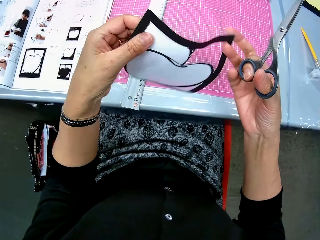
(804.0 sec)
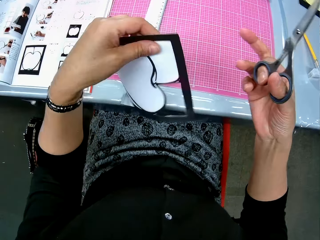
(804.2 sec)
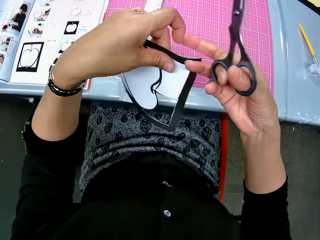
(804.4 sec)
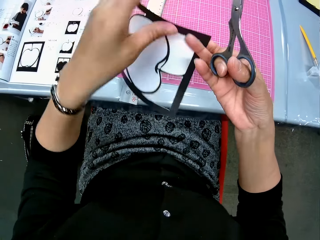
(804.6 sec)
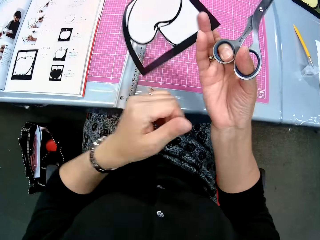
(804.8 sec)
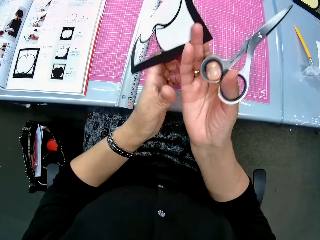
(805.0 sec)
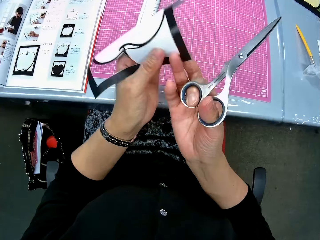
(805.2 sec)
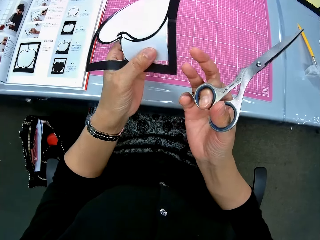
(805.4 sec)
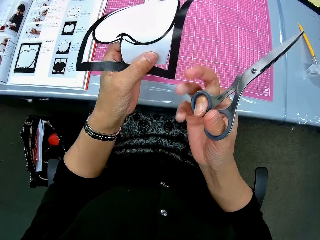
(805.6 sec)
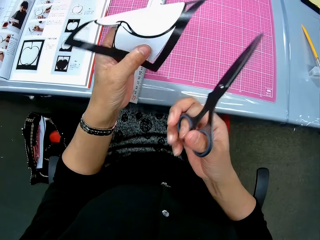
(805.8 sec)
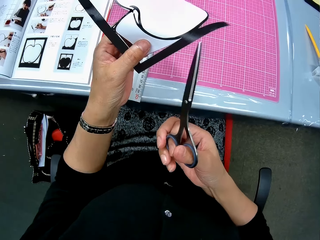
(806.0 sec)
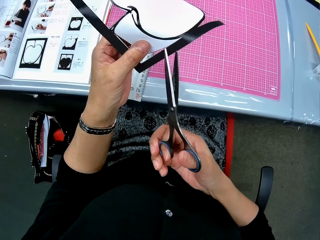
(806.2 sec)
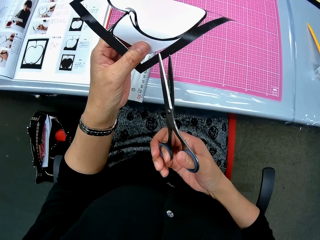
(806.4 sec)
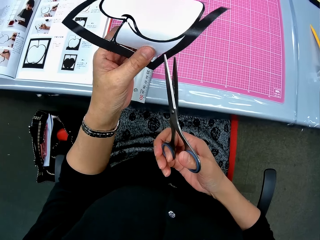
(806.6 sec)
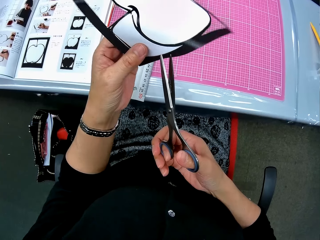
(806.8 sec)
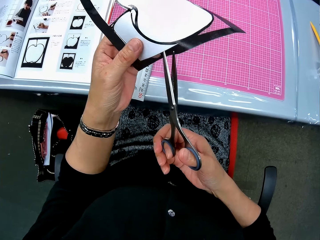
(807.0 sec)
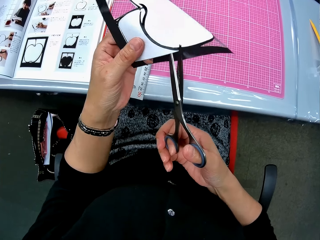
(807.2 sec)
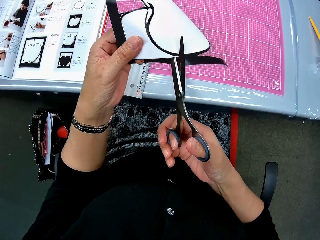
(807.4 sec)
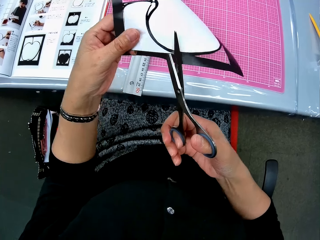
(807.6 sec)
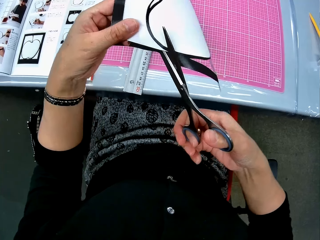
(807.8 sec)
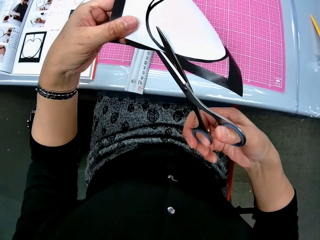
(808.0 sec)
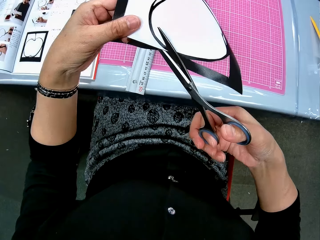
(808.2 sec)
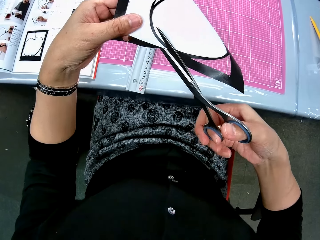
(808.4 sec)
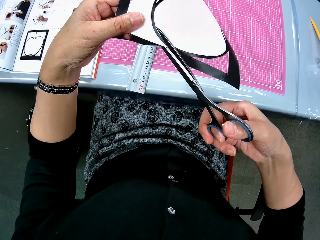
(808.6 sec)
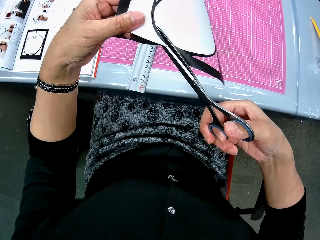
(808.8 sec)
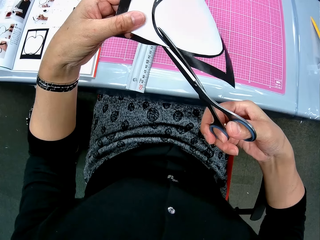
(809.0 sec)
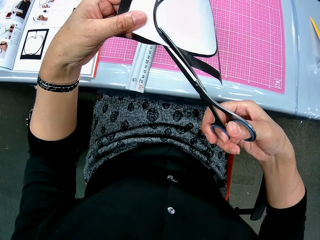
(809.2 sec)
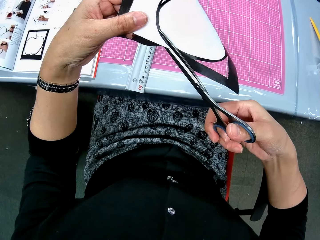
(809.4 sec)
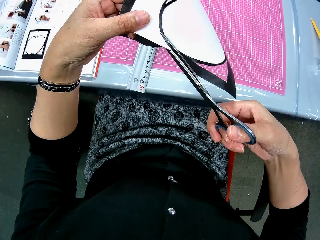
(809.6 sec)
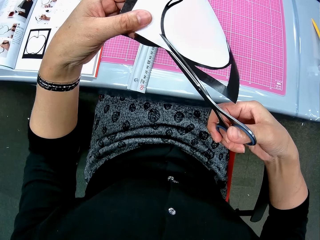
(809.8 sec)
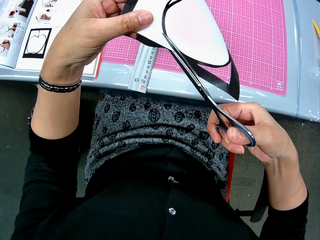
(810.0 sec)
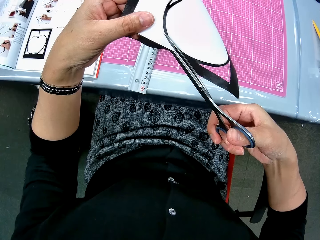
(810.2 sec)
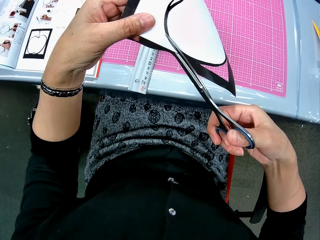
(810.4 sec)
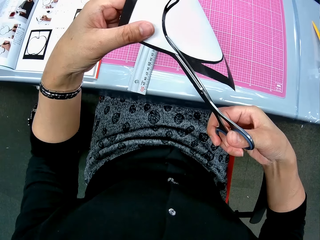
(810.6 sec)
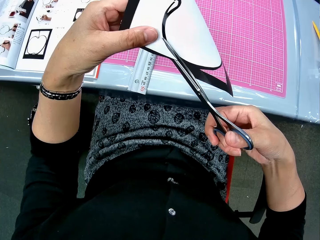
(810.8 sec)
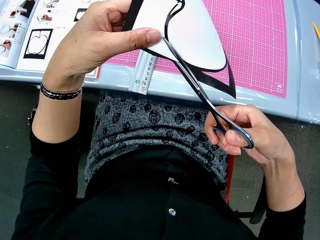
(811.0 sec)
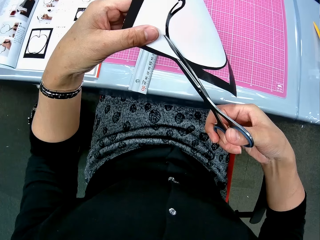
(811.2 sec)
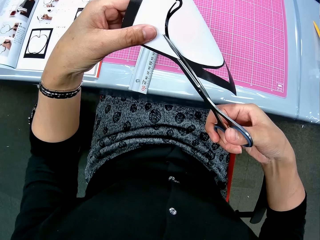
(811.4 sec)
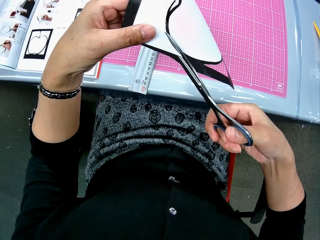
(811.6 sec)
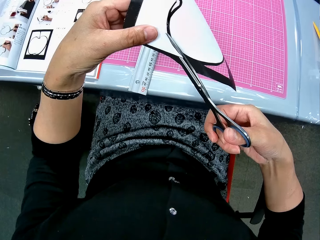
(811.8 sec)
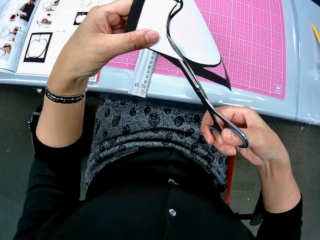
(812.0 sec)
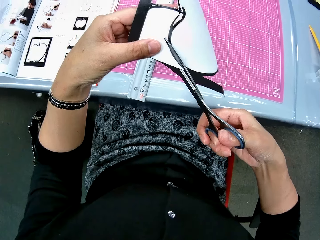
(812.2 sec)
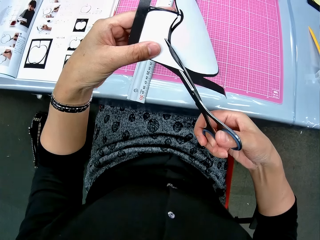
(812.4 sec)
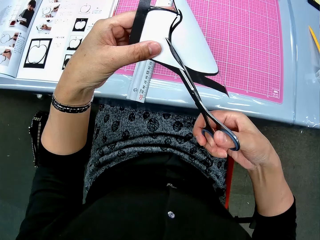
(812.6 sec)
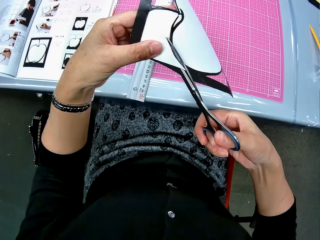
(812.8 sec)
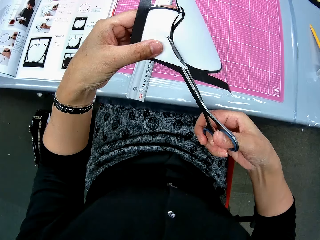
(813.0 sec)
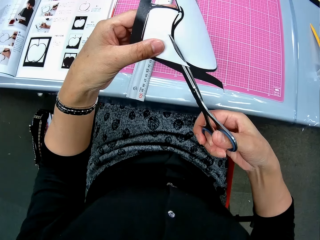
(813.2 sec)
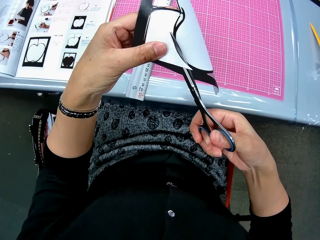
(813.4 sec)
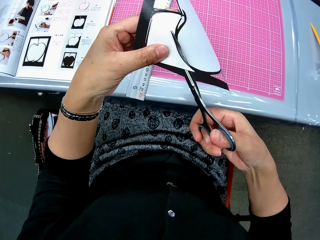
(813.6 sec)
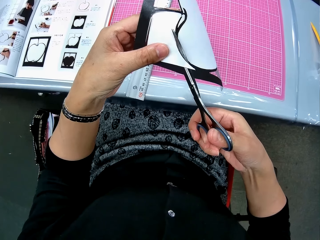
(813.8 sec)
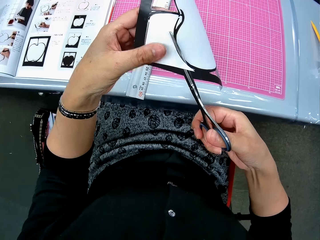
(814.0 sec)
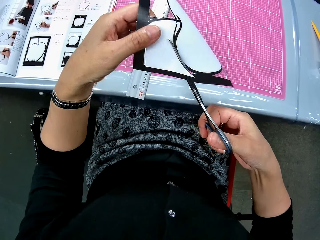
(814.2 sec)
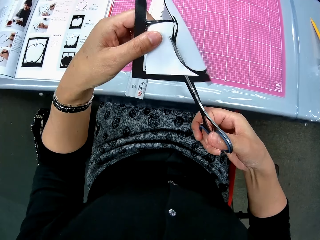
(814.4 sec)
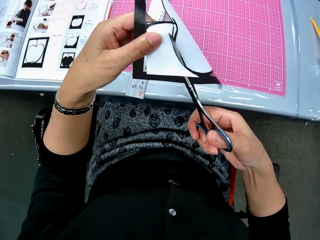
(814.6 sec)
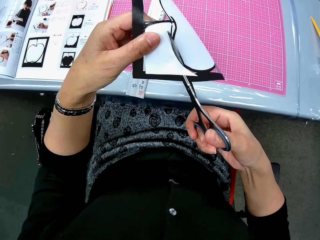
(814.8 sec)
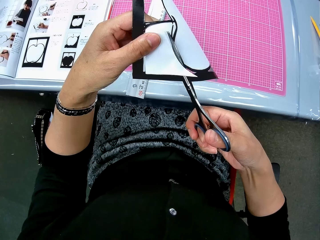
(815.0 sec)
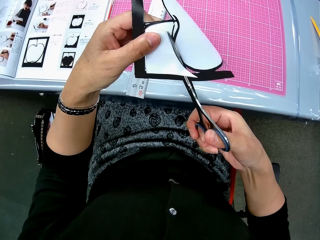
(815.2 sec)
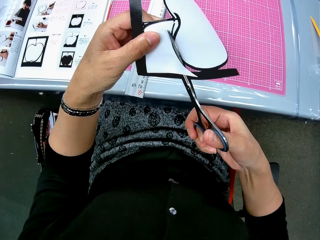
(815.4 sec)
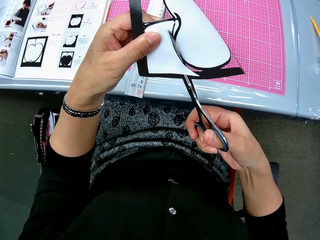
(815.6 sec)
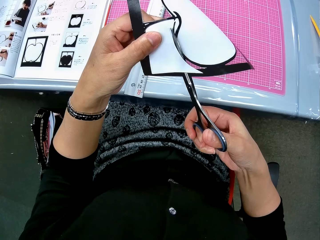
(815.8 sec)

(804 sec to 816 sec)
The camera wearer cuts out a part of the drawing sheet with the scissors.

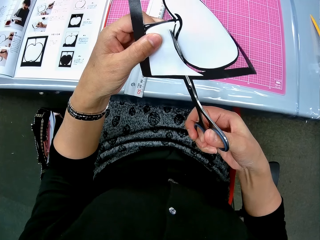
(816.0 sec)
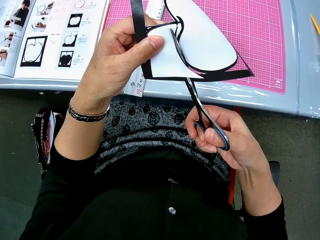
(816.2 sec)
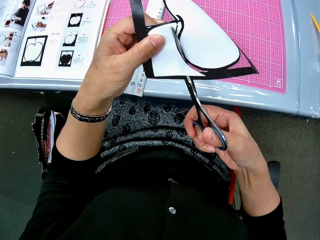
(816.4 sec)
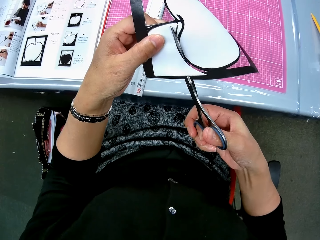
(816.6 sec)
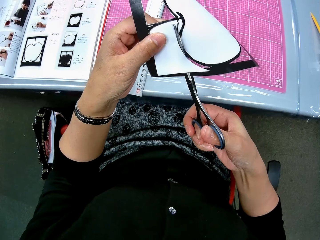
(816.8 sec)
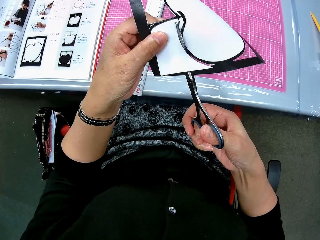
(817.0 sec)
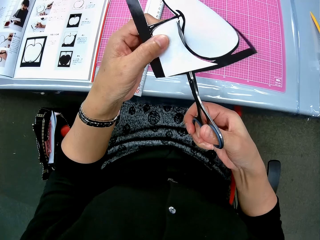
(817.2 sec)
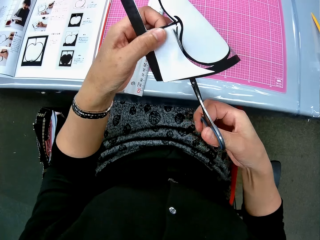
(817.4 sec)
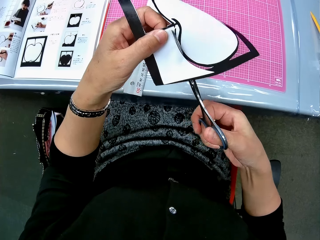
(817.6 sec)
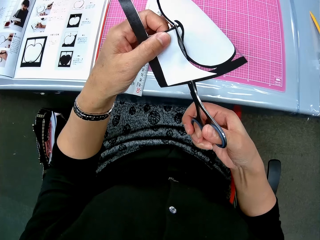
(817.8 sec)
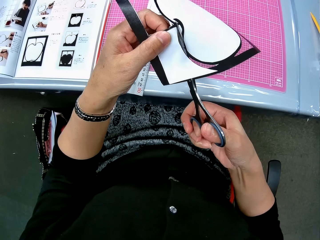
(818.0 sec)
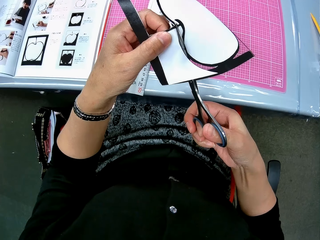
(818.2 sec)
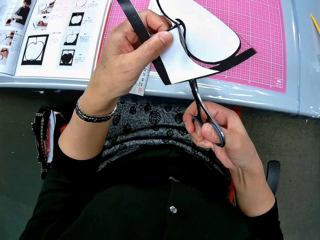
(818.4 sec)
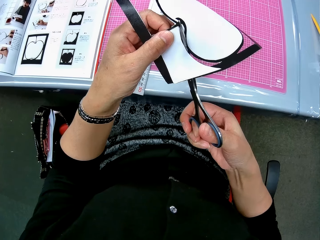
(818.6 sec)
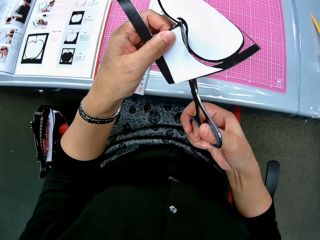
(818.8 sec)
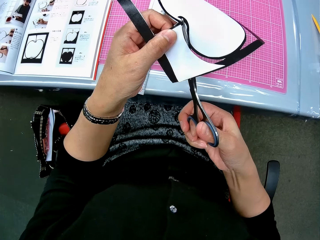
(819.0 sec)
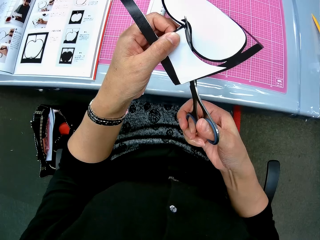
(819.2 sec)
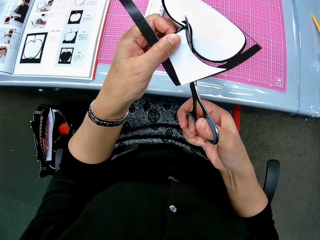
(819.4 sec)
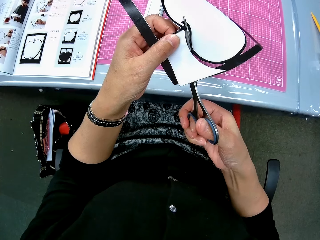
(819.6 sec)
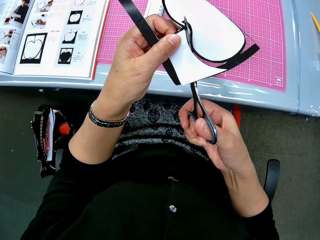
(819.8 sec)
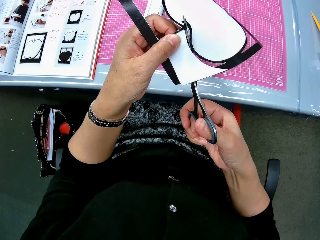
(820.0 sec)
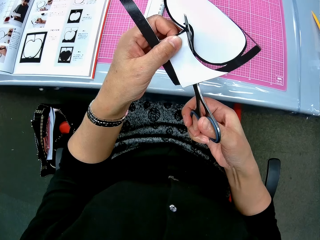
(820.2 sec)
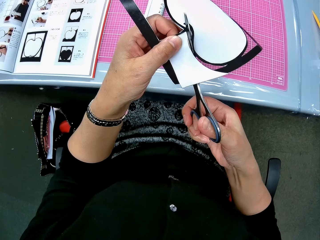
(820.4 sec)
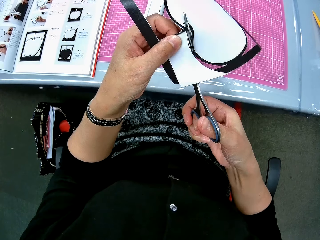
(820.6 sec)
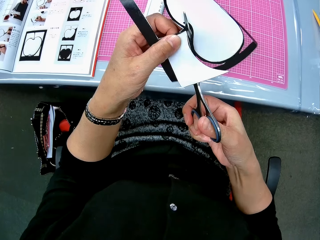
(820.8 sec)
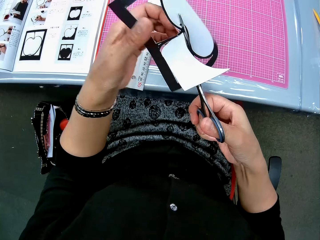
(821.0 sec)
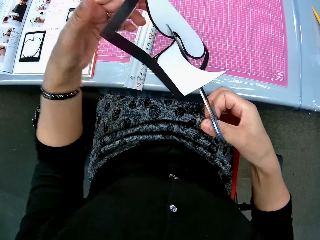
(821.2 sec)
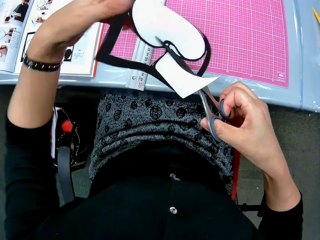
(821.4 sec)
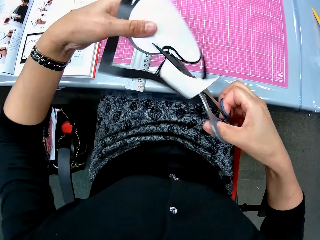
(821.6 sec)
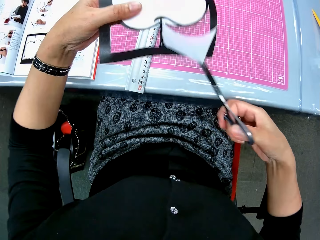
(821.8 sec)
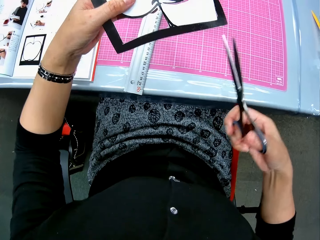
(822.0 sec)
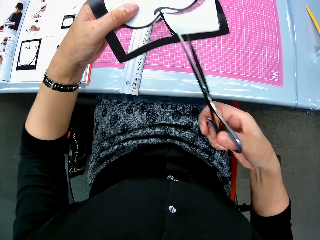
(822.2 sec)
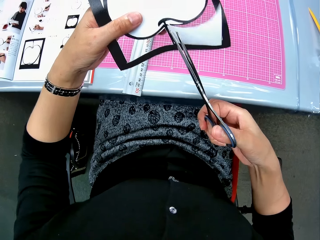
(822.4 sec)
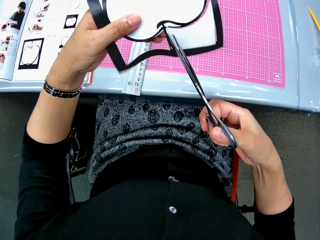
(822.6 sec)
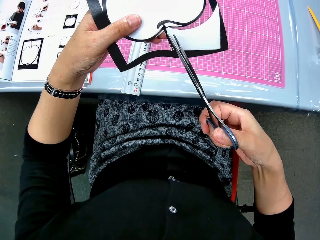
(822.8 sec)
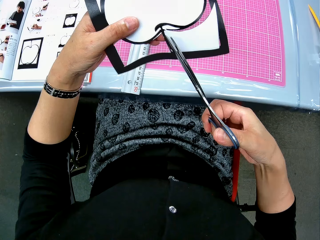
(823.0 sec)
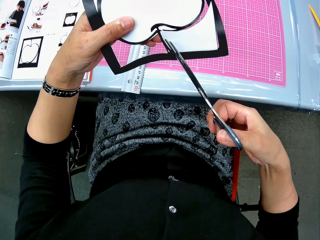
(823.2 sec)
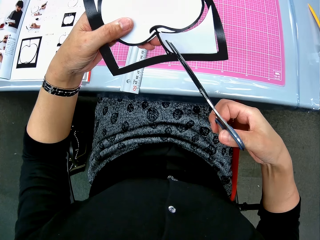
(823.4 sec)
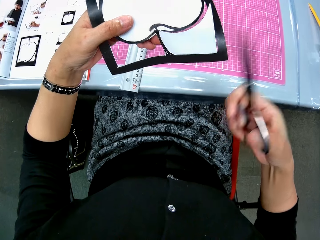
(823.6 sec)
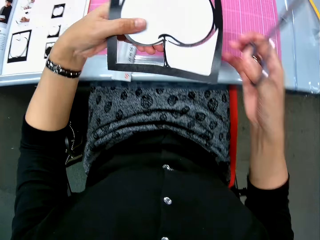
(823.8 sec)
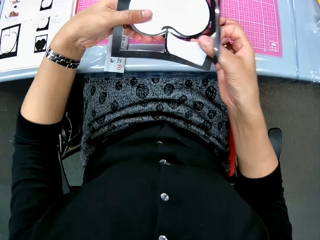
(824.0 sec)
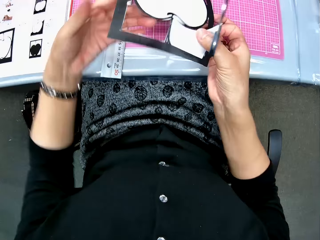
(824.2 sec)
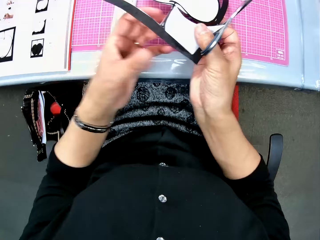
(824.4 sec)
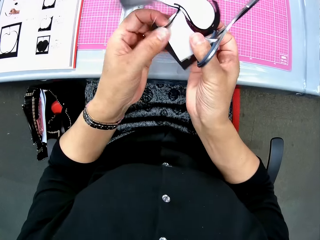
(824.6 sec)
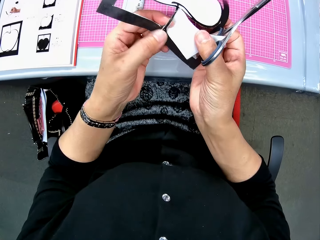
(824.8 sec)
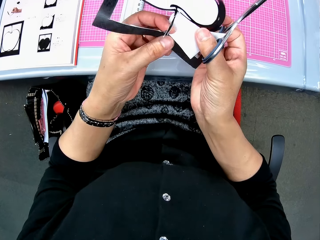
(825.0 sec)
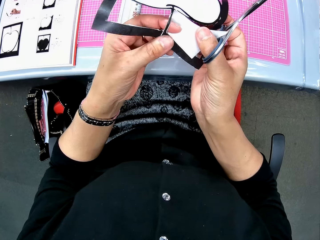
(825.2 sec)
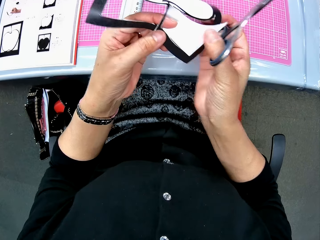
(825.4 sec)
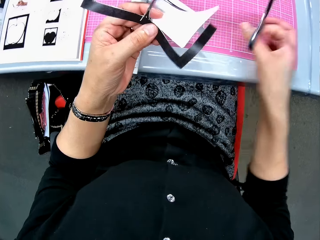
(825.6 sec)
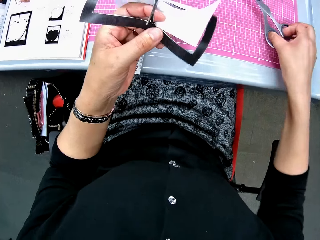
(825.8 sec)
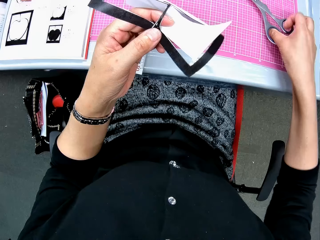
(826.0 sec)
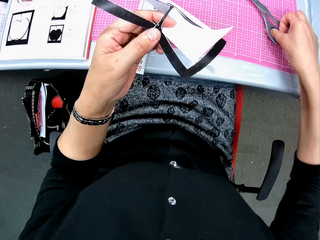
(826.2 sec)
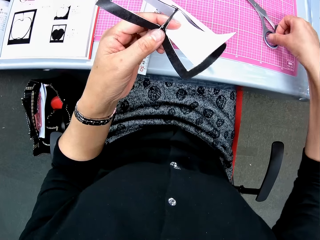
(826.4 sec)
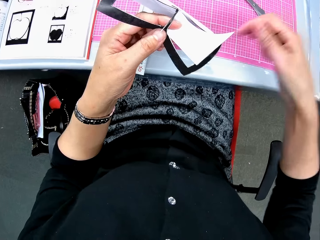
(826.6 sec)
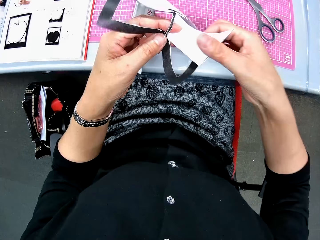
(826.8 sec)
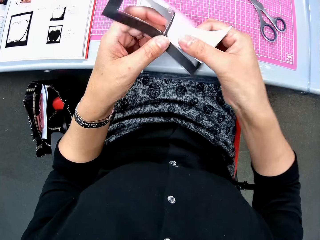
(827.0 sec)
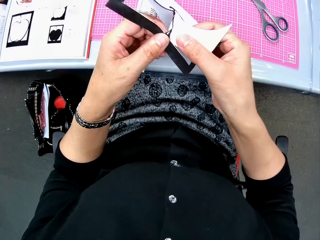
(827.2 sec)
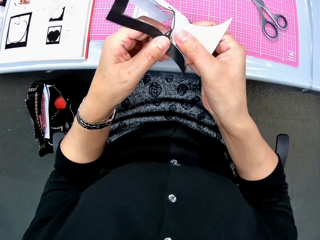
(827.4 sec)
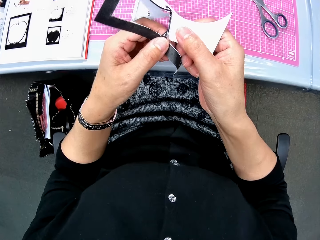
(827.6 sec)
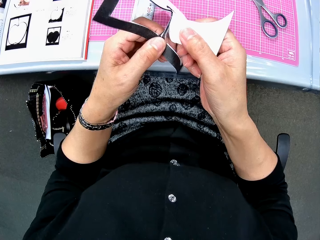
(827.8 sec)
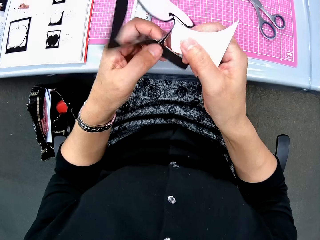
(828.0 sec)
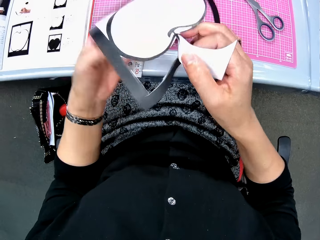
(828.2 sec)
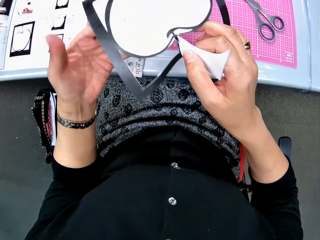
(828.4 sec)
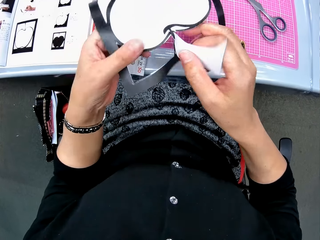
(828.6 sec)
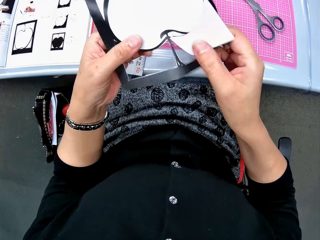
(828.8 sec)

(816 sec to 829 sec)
The camera wearer drops the scissors on the cutting mat of the table. She pulls a cut piece from the paper craft with her right hand.
